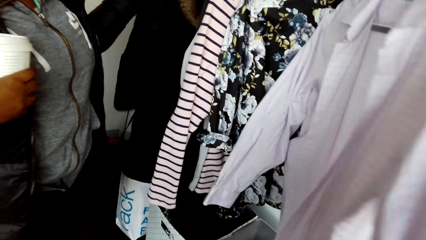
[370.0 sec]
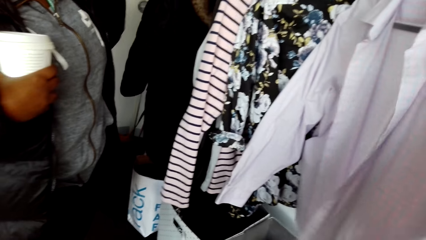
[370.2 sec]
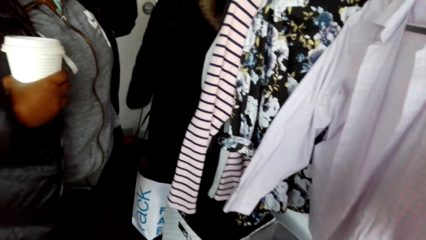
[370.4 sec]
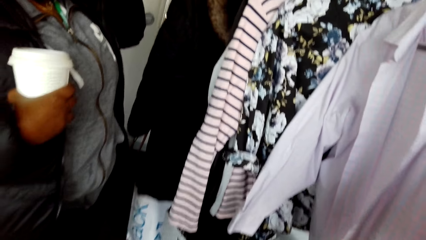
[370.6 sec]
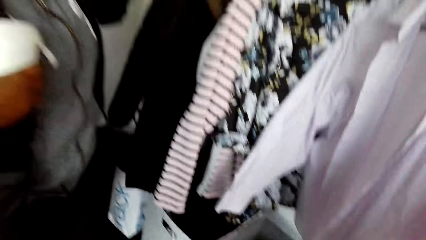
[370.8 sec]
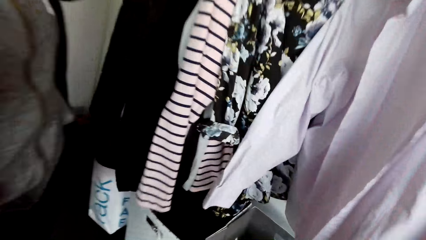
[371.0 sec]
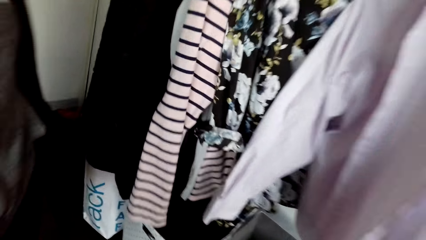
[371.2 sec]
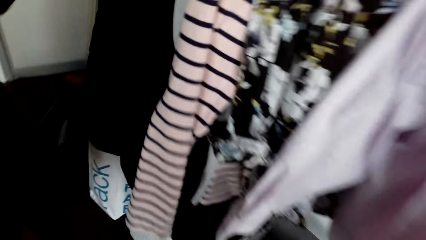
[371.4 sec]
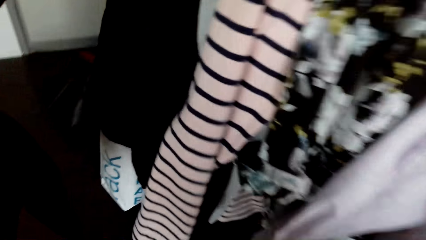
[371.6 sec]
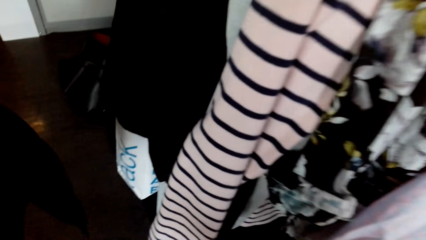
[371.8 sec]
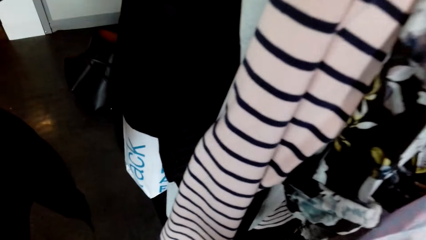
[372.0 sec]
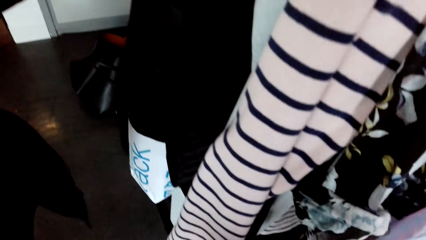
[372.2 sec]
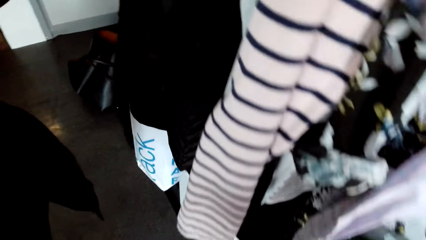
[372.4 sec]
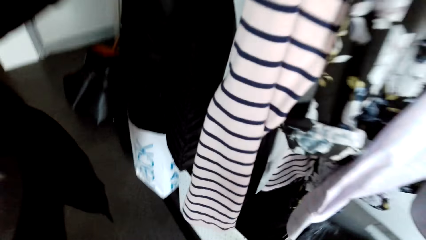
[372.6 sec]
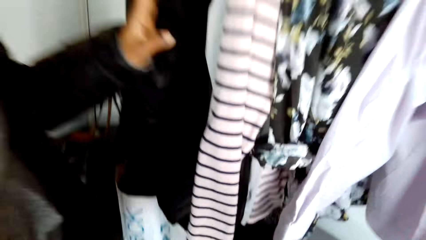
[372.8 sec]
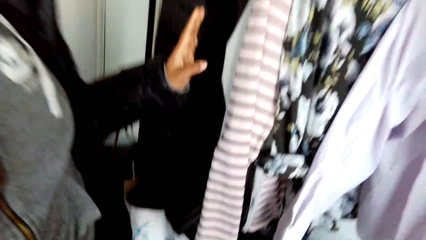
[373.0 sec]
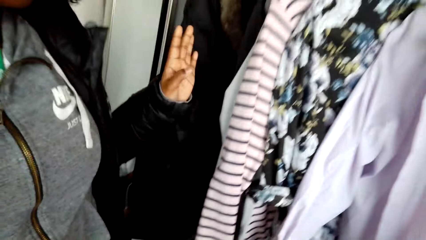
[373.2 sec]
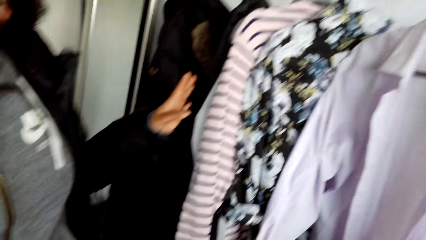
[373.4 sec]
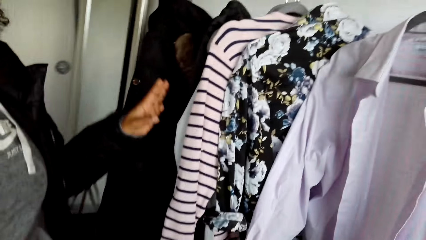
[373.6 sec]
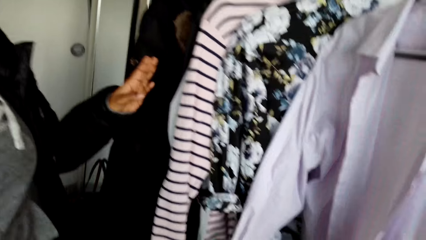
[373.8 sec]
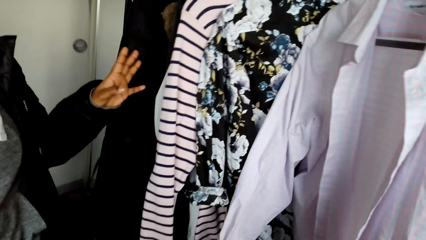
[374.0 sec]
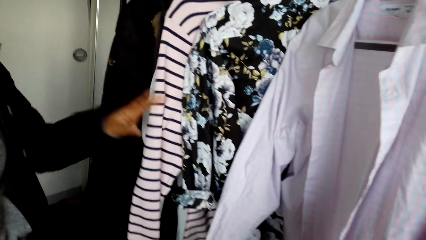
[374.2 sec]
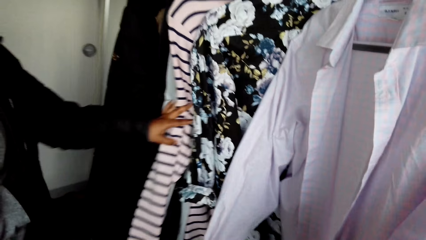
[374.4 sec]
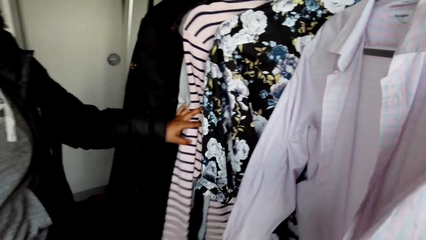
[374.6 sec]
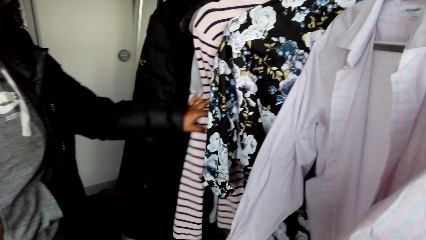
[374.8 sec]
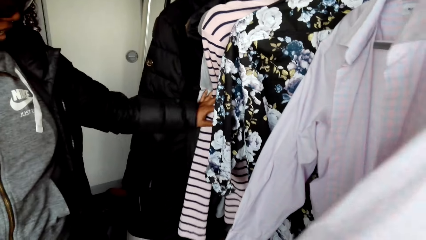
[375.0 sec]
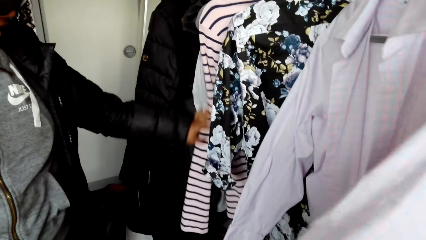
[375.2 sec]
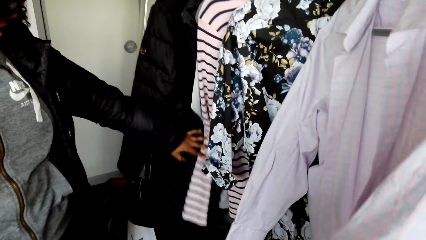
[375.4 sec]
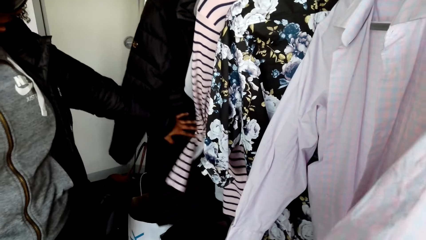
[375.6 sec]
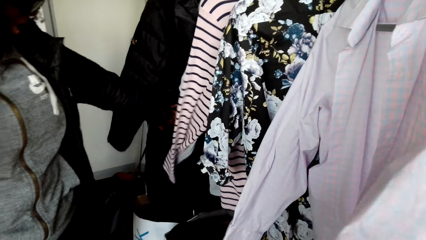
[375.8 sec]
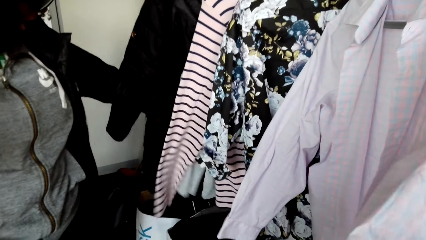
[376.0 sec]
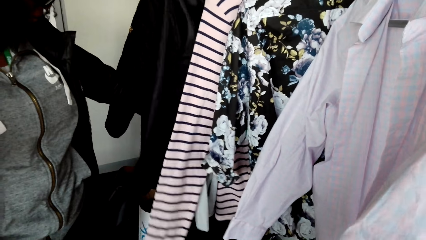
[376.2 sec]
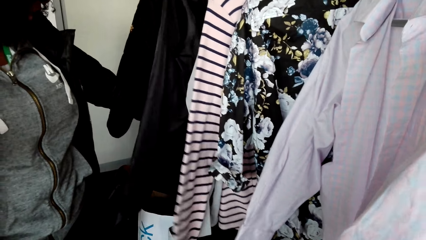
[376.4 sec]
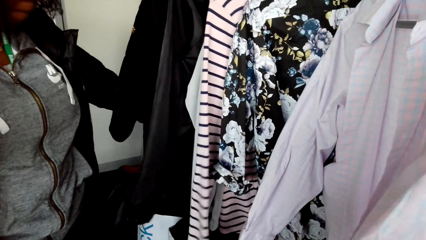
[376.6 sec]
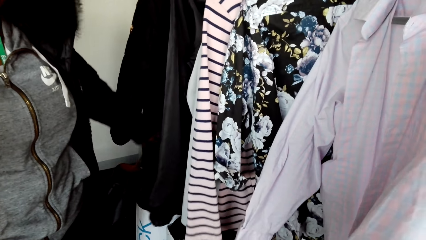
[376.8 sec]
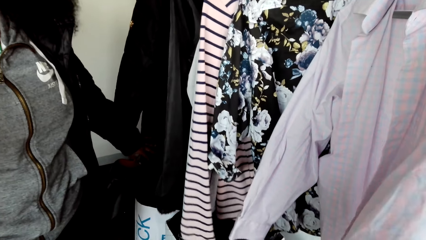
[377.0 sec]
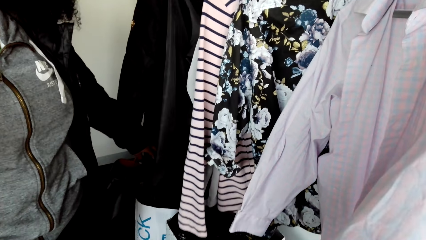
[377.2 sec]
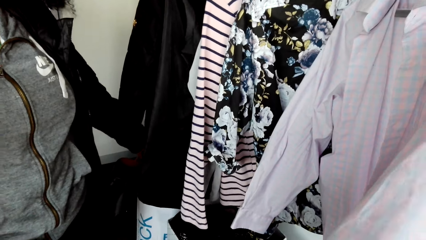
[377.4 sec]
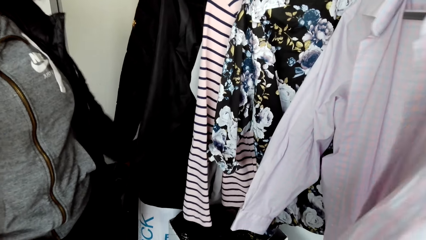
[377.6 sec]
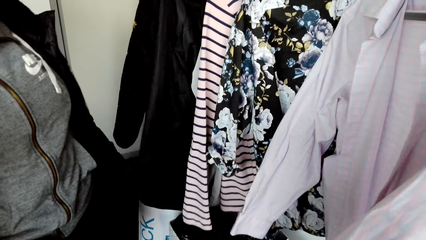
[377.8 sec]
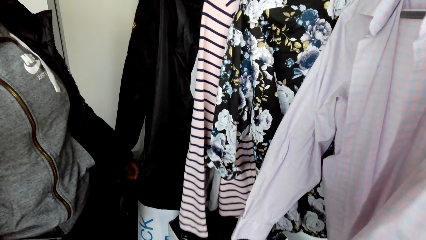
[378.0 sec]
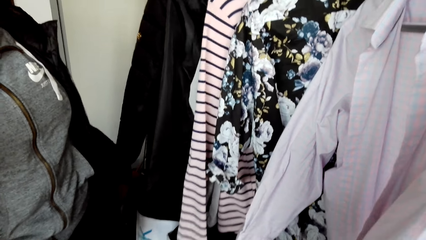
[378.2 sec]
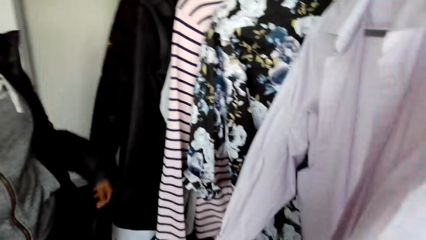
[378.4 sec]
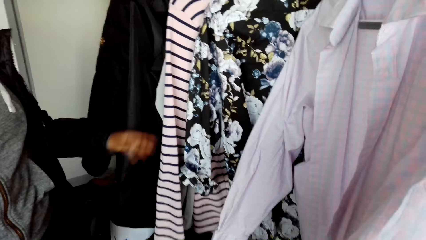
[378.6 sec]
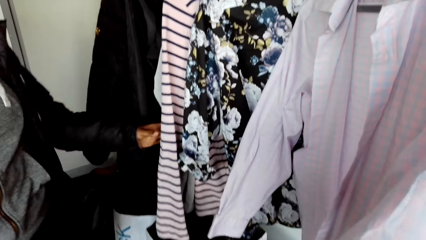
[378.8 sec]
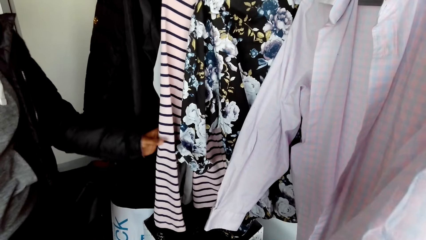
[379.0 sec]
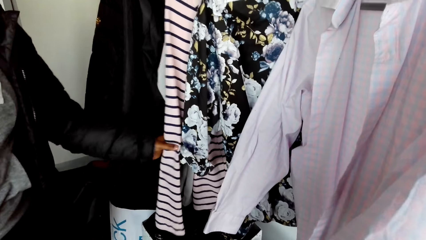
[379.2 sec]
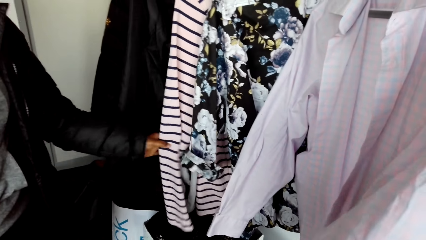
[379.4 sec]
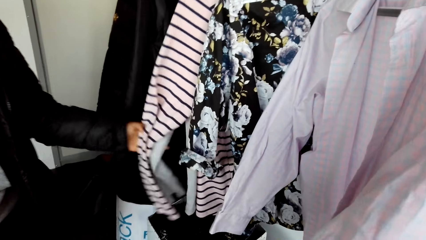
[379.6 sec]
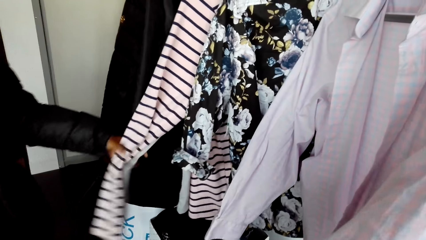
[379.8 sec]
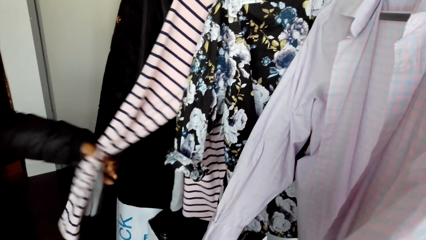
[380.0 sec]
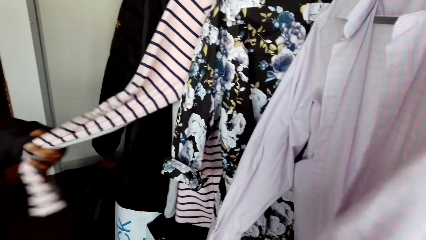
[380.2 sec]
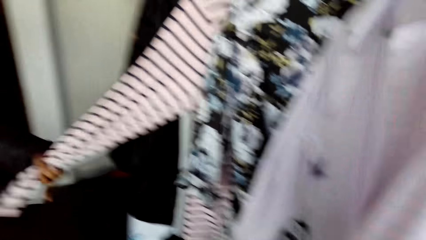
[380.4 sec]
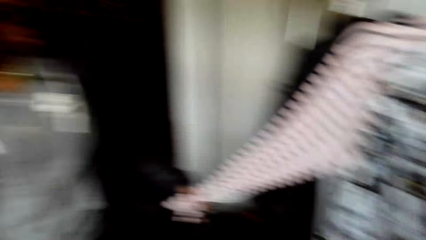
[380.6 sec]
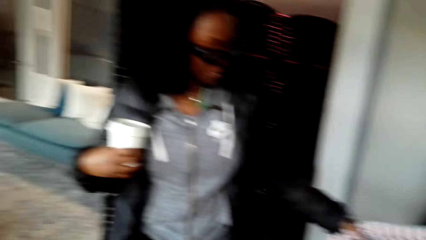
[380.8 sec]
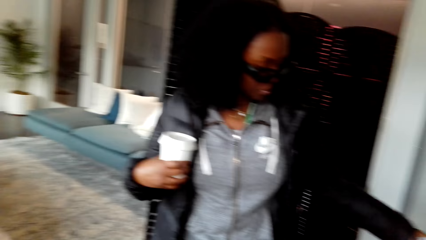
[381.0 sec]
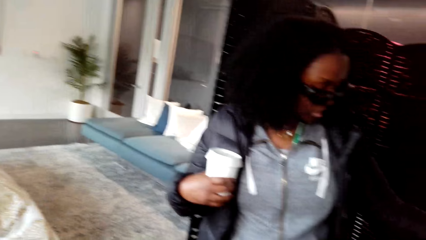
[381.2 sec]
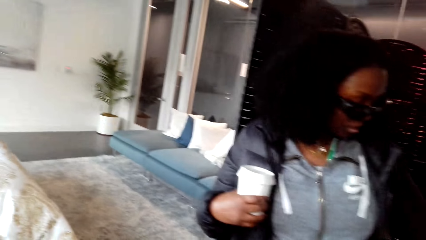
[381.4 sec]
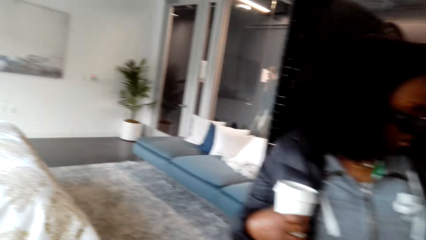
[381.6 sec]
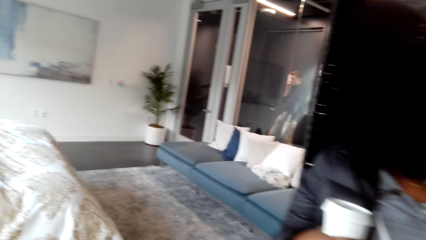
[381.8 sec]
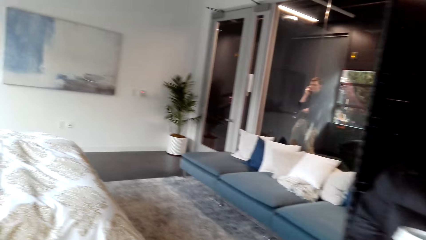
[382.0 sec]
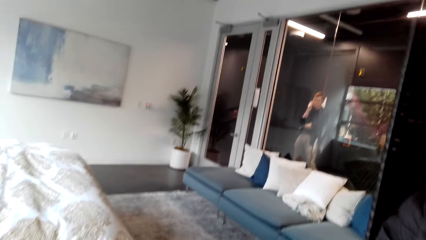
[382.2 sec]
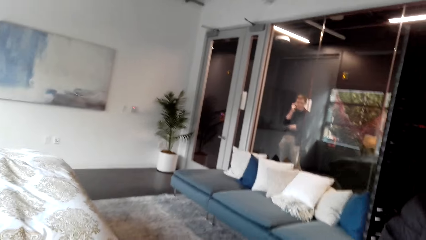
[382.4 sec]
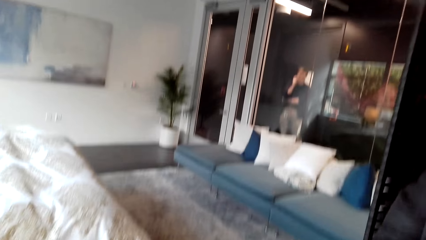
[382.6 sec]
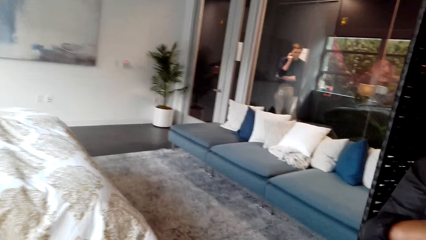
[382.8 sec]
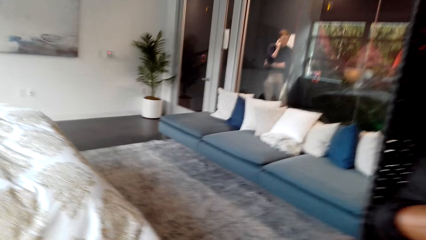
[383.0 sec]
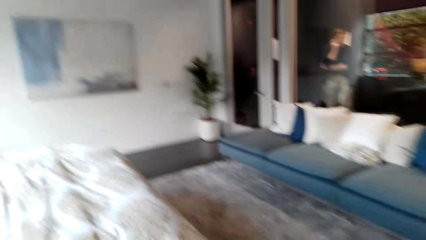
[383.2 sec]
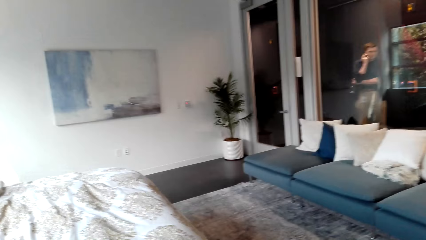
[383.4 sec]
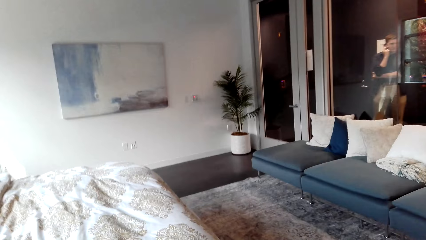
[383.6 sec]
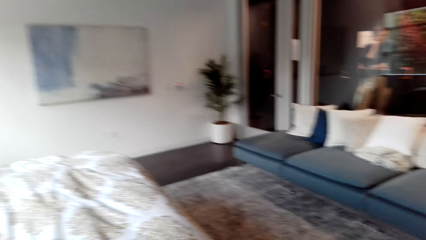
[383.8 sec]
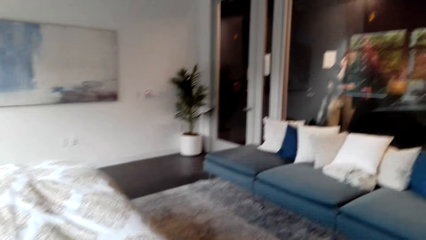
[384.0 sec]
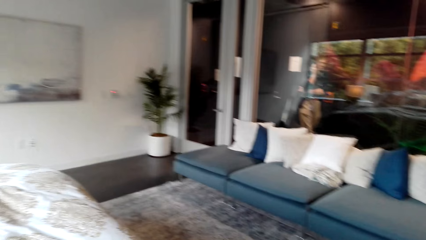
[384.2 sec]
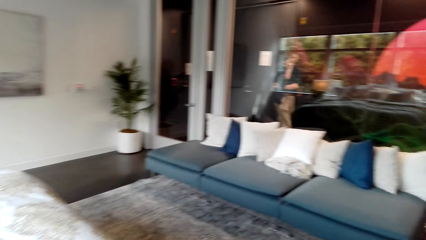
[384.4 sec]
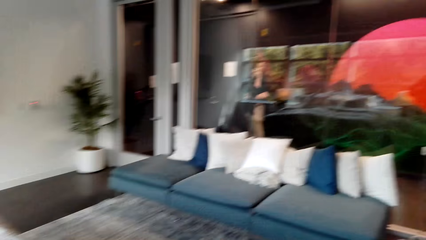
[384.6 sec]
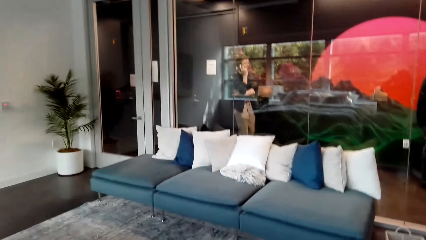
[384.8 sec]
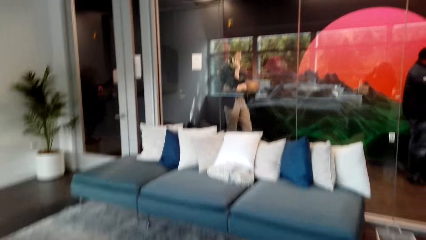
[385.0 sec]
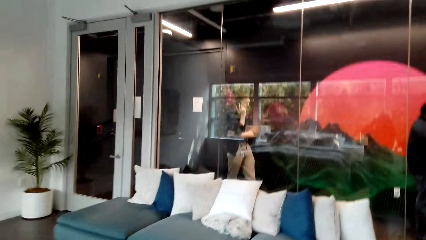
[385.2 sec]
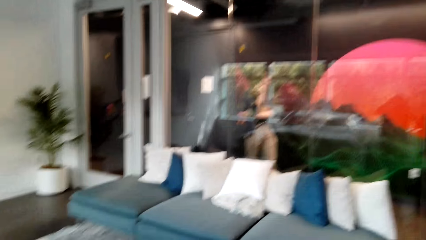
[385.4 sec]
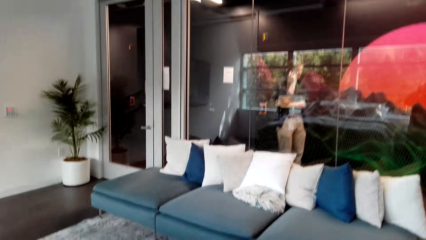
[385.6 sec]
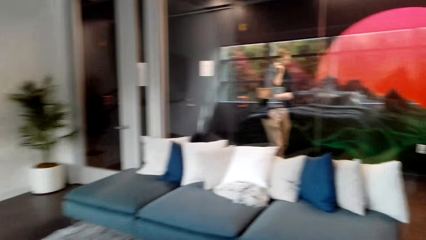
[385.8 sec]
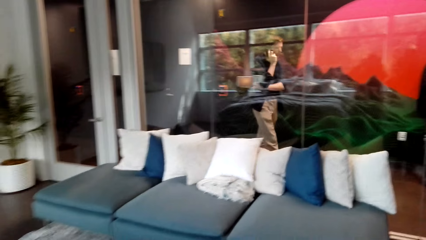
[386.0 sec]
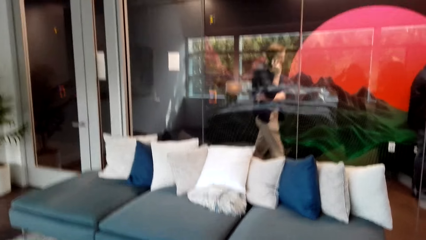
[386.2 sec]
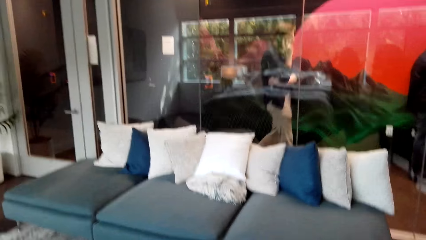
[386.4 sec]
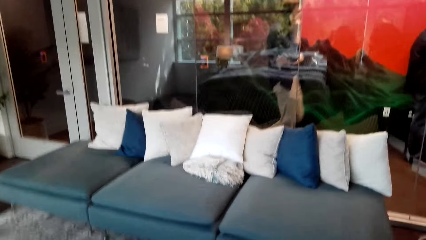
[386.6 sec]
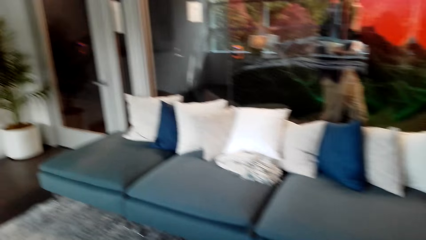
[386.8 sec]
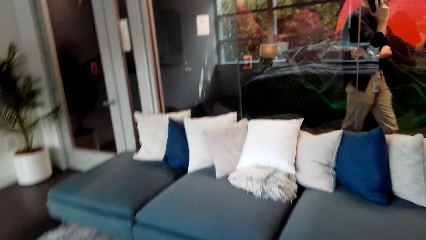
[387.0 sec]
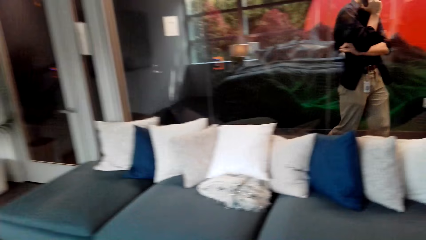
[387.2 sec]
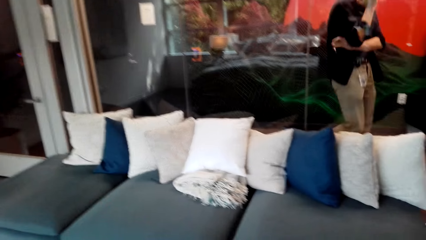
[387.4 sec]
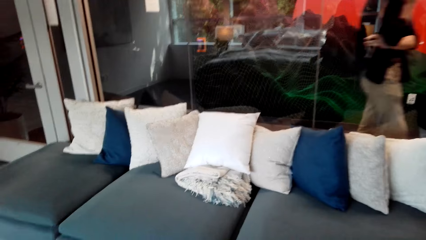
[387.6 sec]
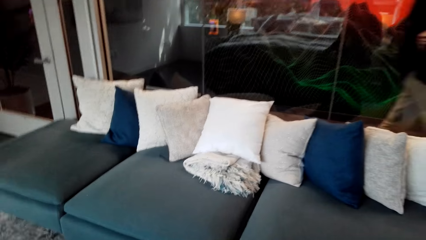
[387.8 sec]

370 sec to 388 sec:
A woman talks to the camera wearer. The camera wearer talks to the woman. The woman talks to the camera wearer and touches the cloth with the left hand. The woman talks to the camera wearer and touches the cloth with the left hand. The camera wearer talks to the woman. They talk to the woman again. They look around. The woman talks to the camera wearer.
